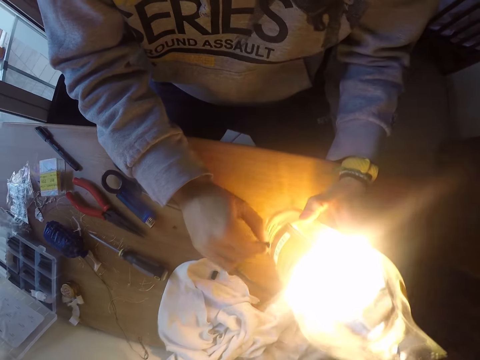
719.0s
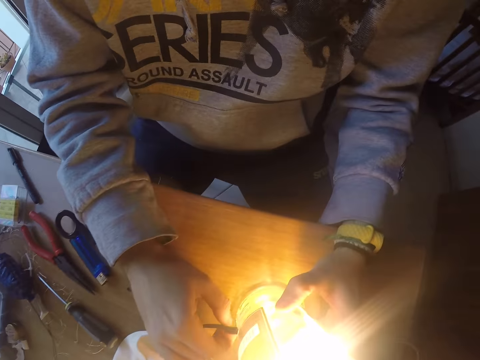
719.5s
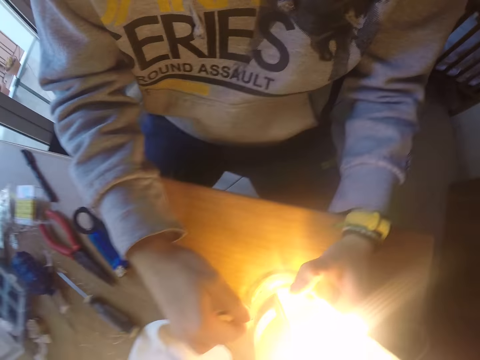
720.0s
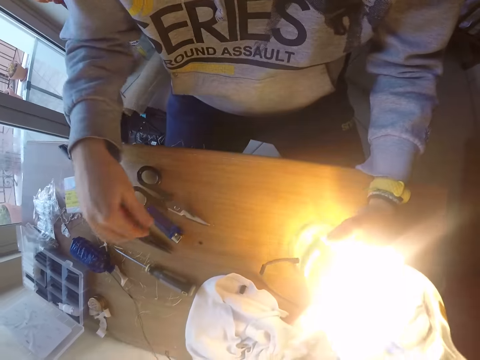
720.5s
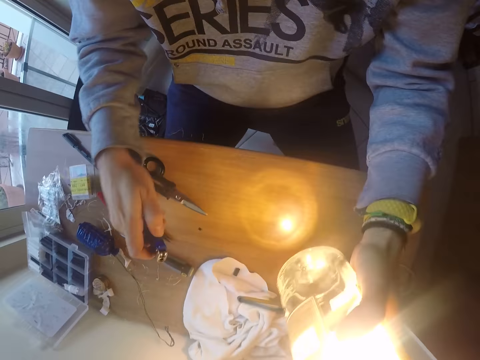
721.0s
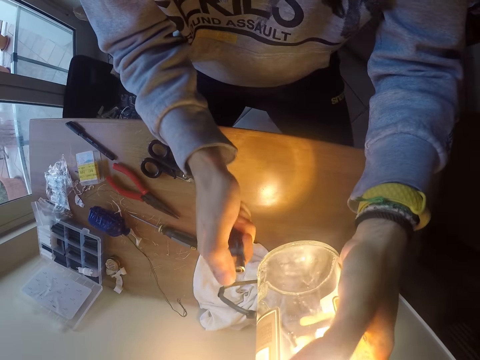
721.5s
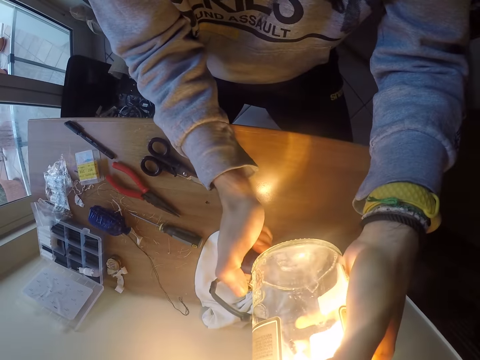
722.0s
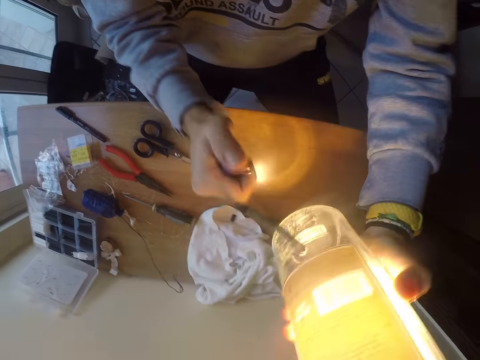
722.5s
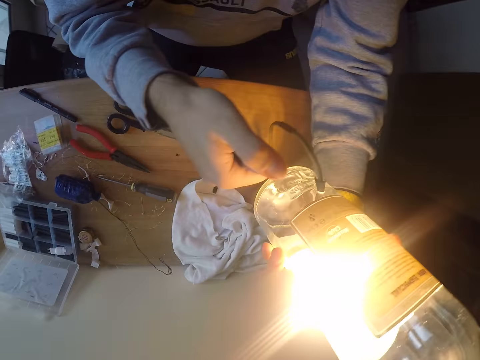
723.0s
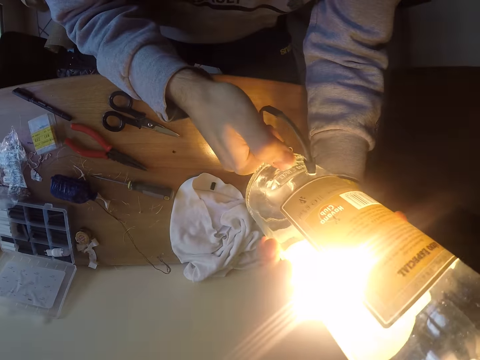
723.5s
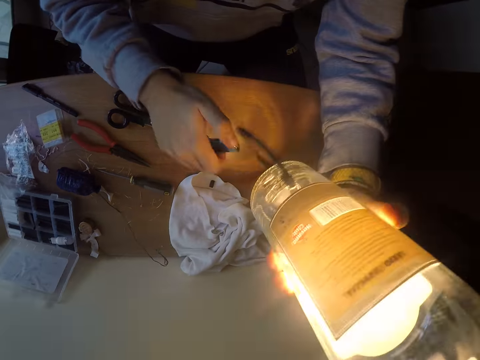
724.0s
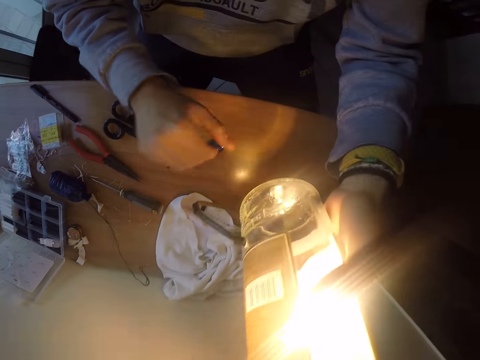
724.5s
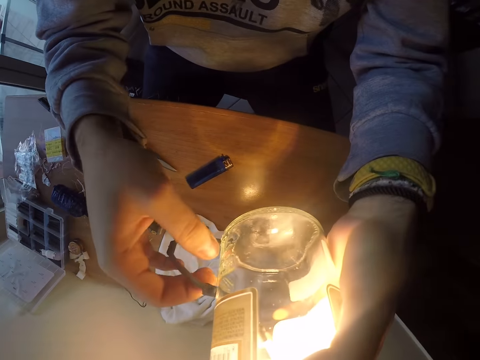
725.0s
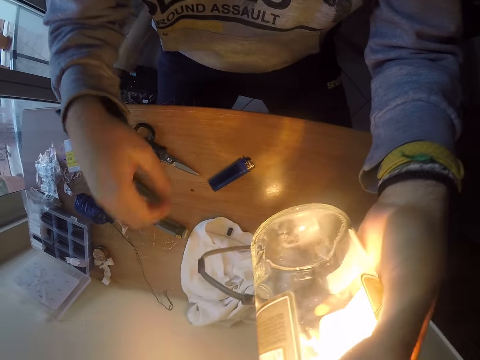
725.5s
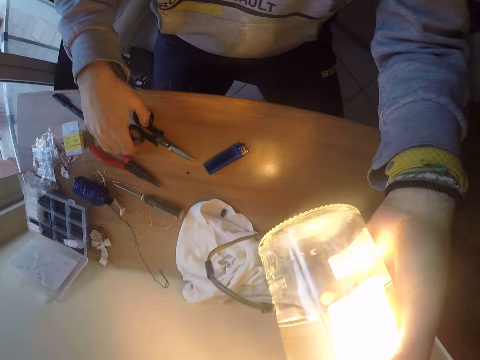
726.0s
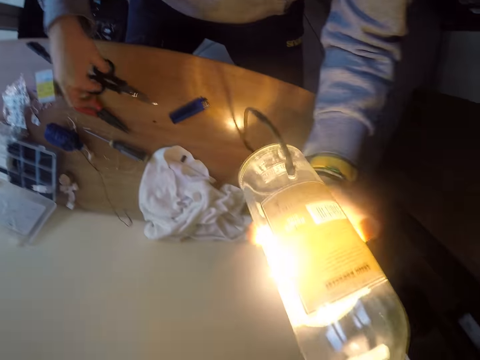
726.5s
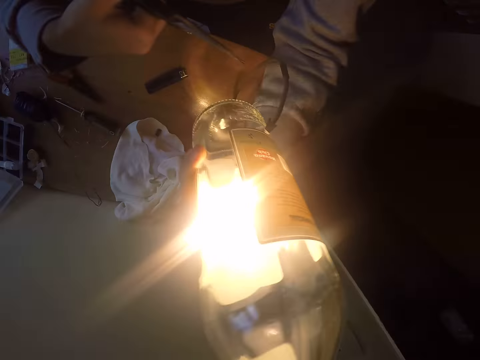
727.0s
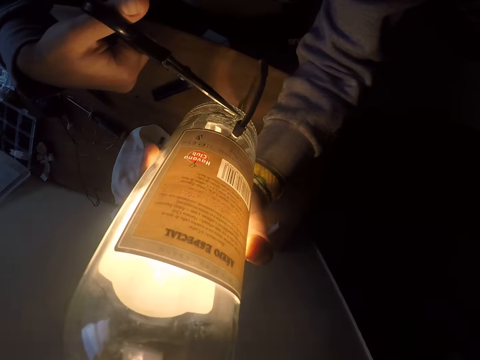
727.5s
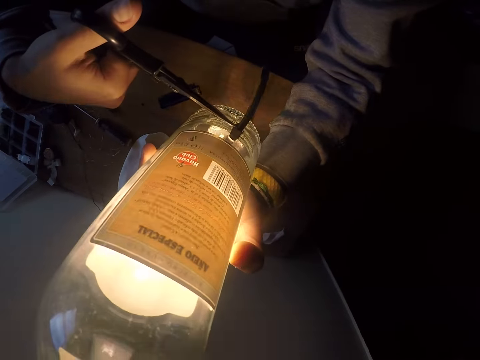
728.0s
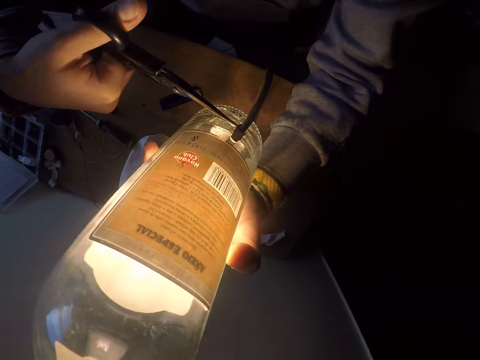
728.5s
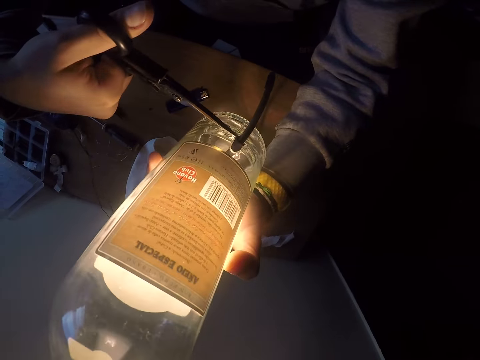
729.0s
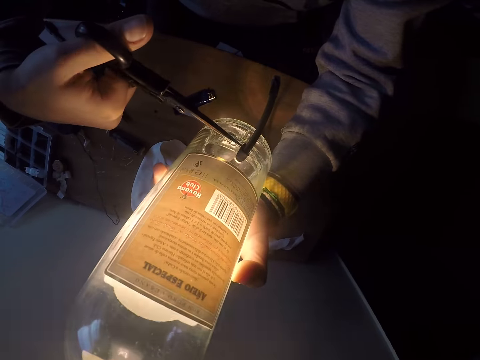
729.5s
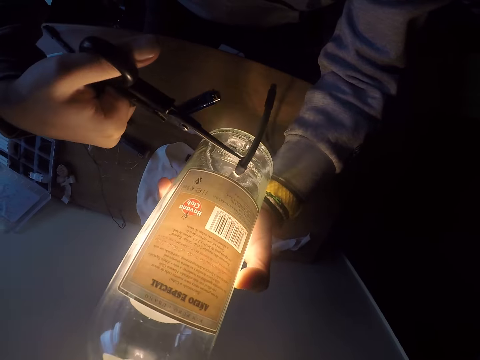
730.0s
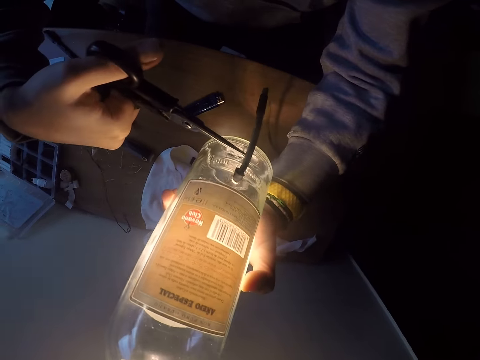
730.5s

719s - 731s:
The camera wearer picks up a lighter with his right hand. He lifts the bottle with his left hand. He presses the head of the lighter with his right hand. He sparks the wire. He turns the bottle with his left hand. He presses the head of the lighter with his right hand. He drops the lighter on the table with his right hand. He holds the rubber in the bottle. He picks up scissors from the table with his right hand. He slices a piece of rubber on the filament with the scissors in his right hand.

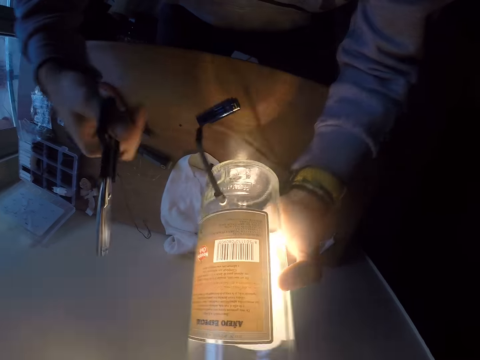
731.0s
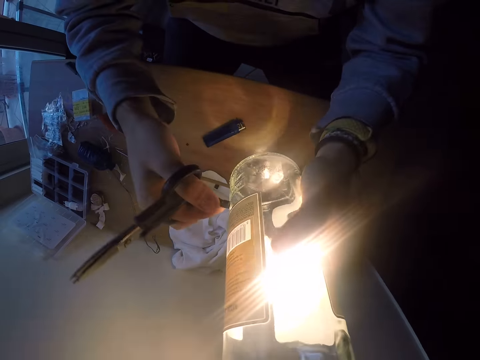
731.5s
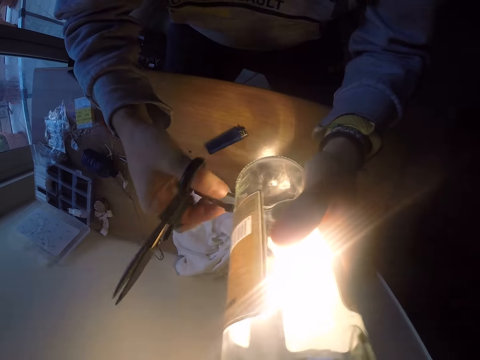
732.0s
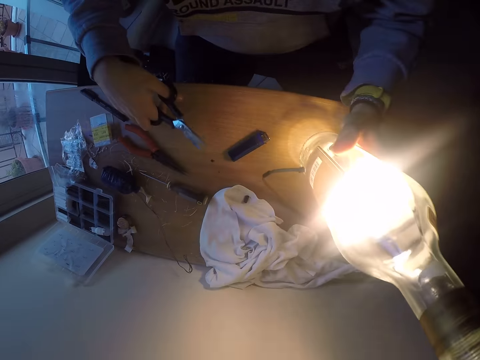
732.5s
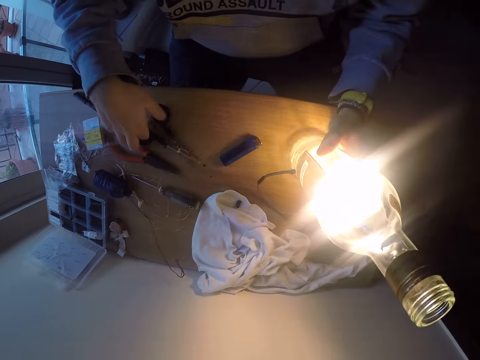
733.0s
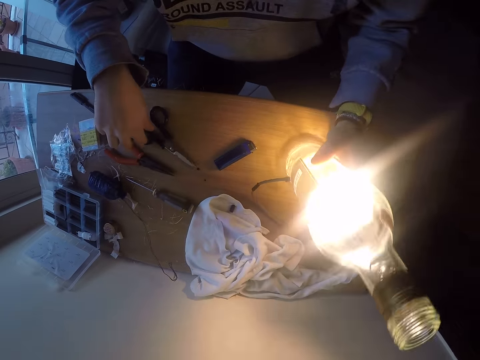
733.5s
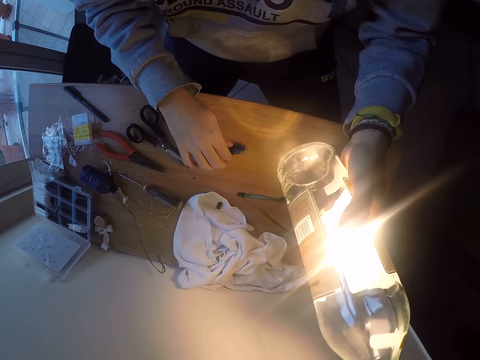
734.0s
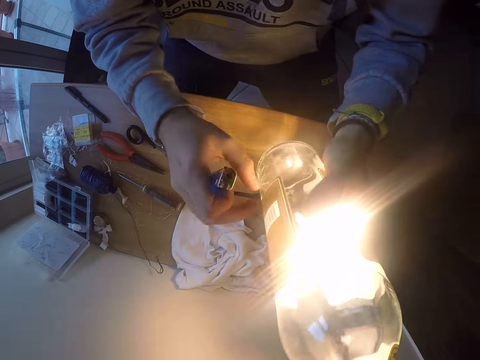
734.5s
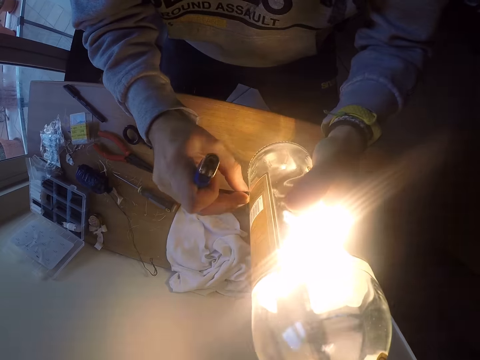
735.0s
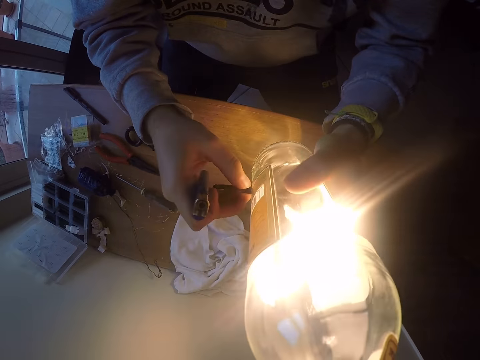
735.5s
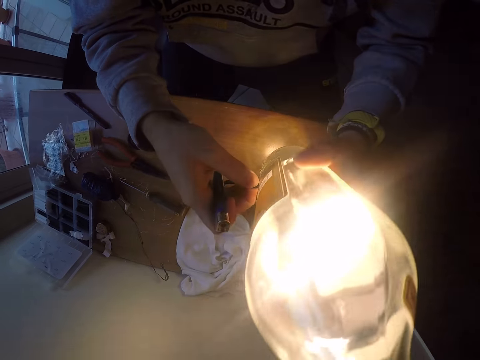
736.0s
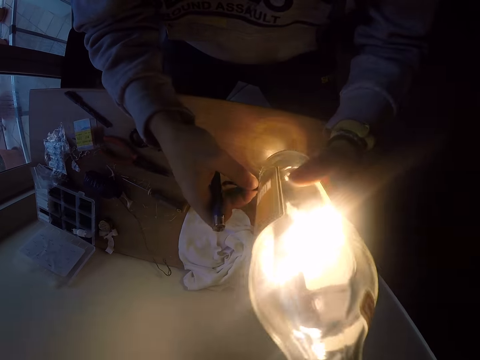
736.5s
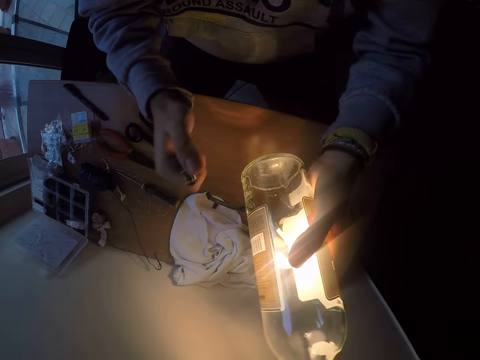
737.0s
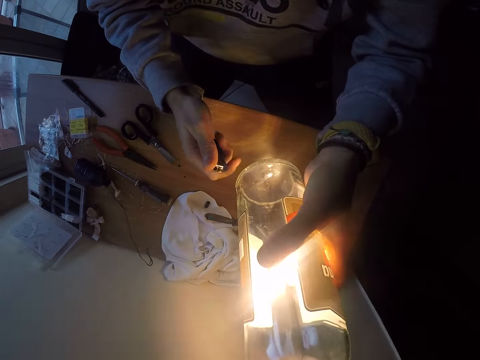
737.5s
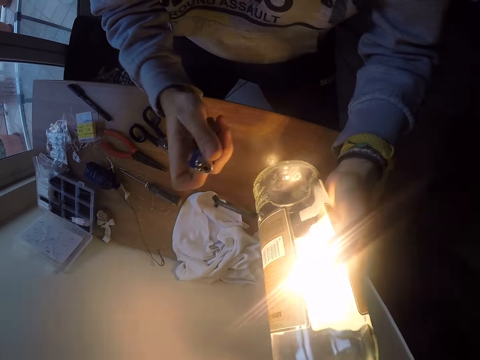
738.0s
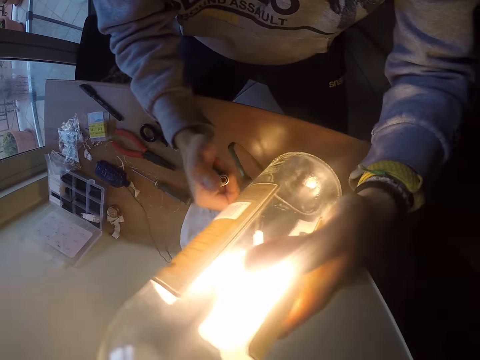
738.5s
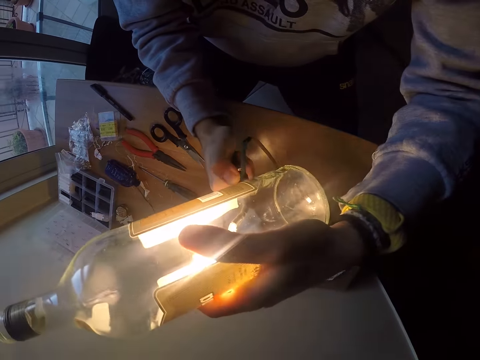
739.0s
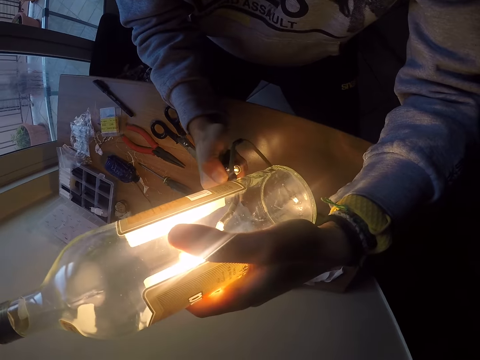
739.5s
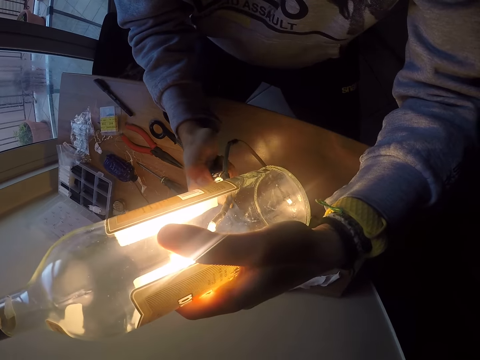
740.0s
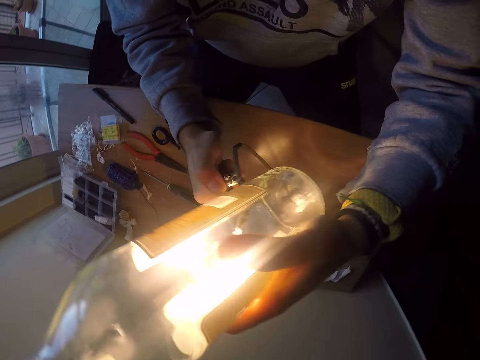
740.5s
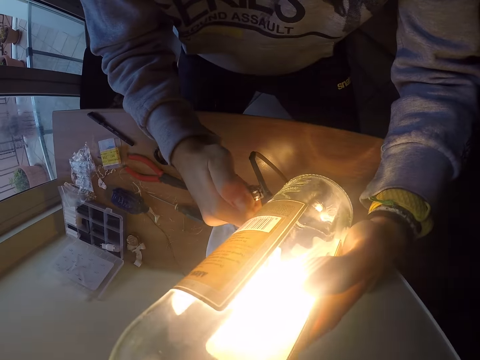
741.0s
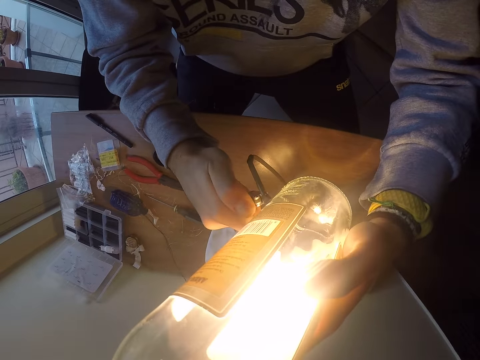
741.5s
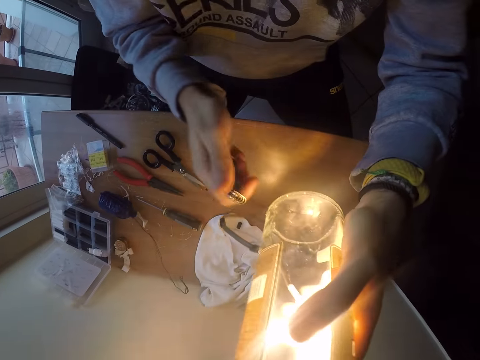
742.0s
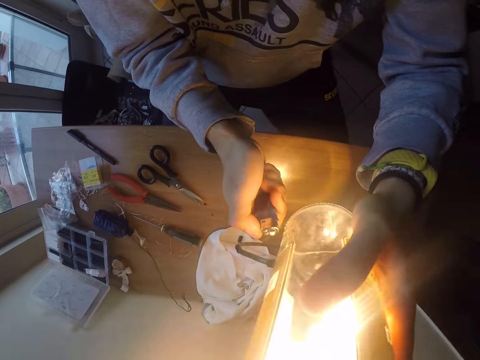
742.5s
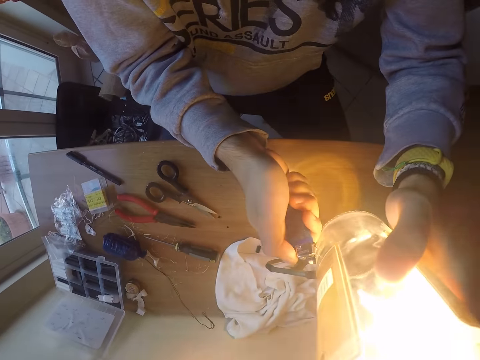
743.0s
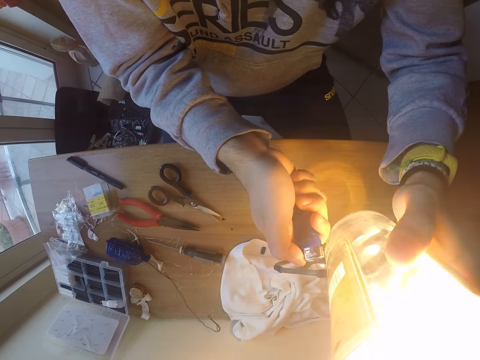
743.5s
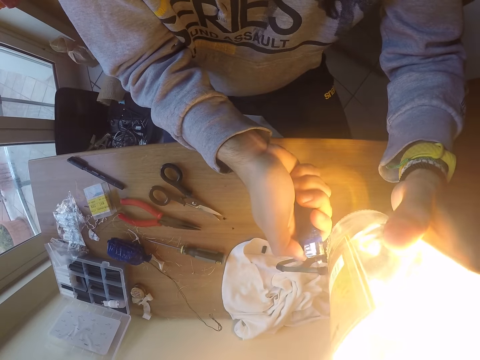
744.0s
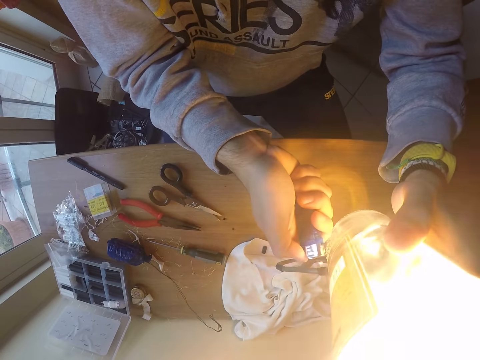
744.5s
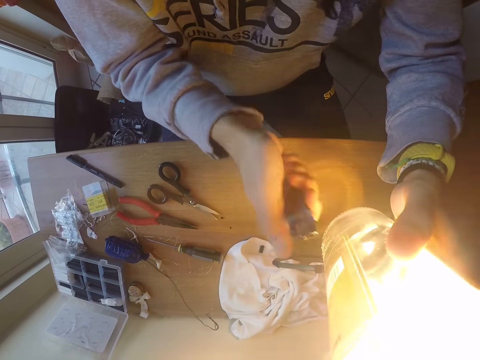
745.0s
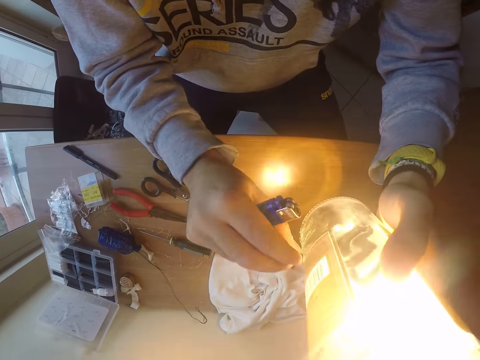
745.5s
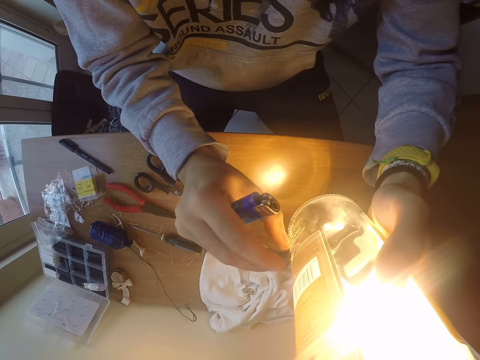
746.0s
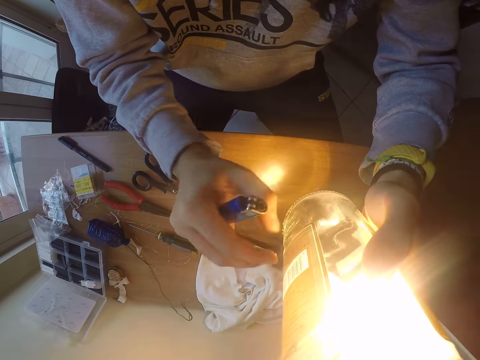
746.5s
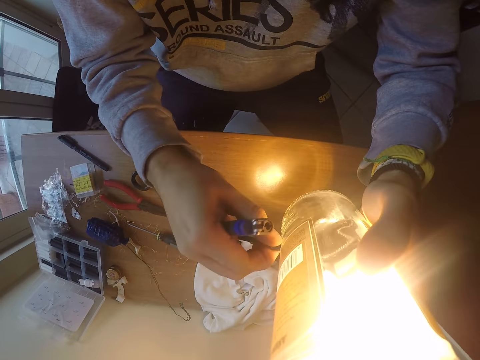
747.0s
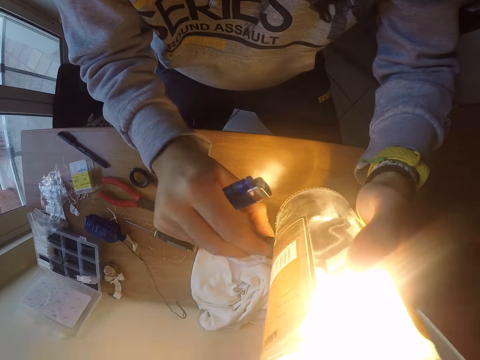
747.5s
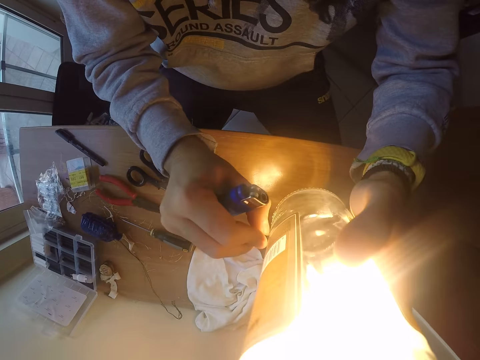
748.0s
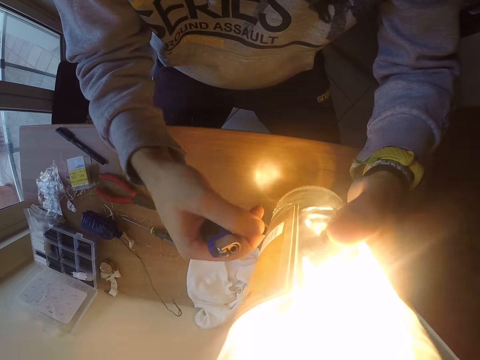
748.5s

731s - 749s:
The camera wearer turns the bottle with his left hand. He touches the rubber with the right hand. He holds the filament with his right hand. He drops the bottle on the table with his left hand. He drops the scissors with his right hand. He lifts the bottle with his left hand. He lifts the lighter from the table with his right hand. He pulls the filament with his right hand. He bends the bottle with his left hand. He presses the lighter with his right hand. He lights the lighter with his right hand below the filament. He sparks the wire with the right hand. He offs the lighter in his right hand. He lights the lighter with his right hand below the filament. He presses the filament with his right hand. He touches the rubber with the right hand. He turns the filament with his right hand.
